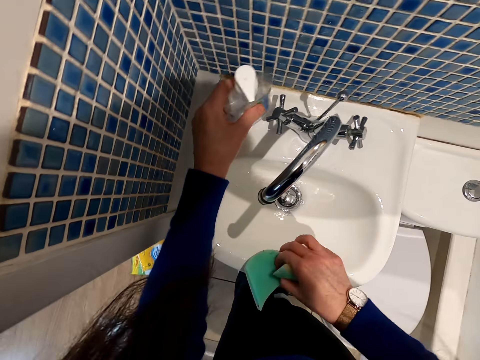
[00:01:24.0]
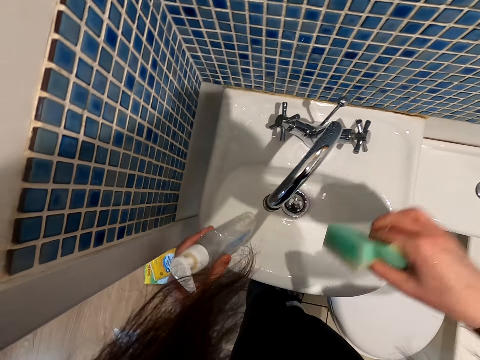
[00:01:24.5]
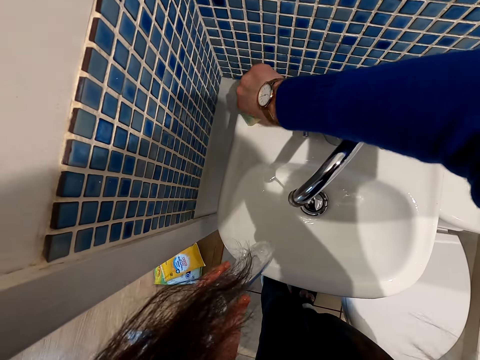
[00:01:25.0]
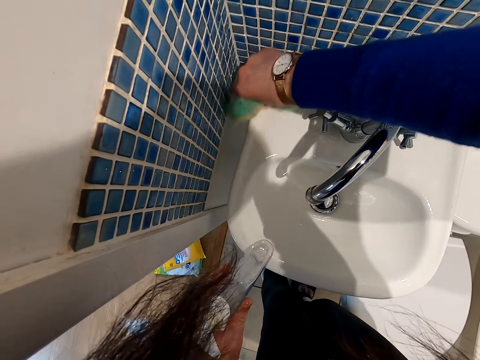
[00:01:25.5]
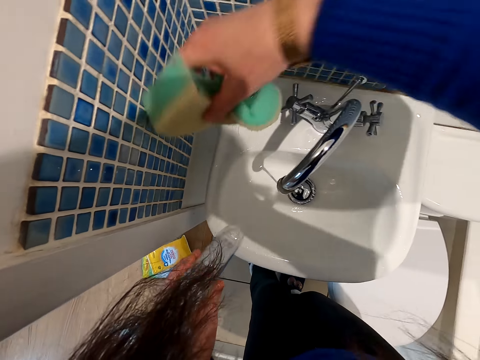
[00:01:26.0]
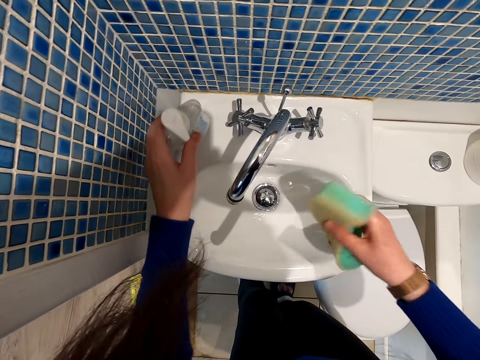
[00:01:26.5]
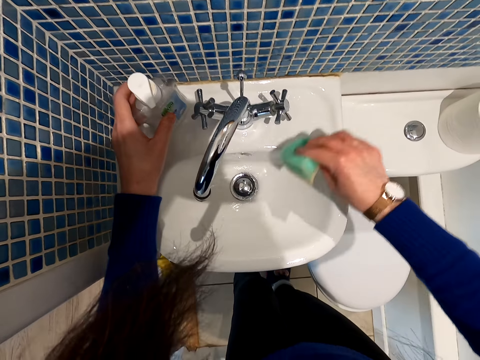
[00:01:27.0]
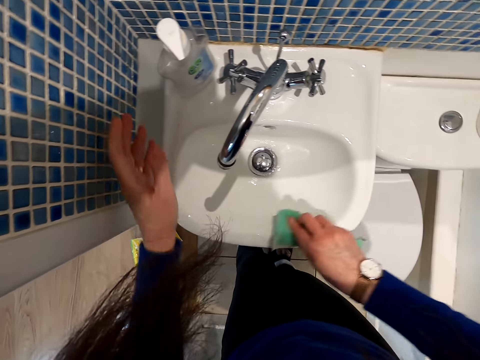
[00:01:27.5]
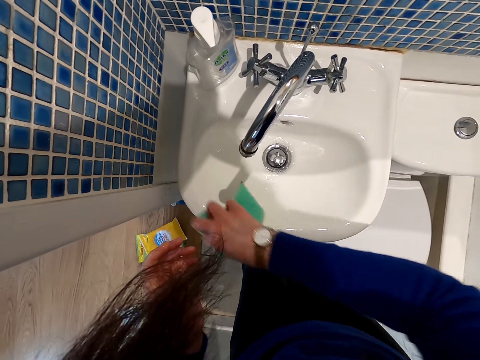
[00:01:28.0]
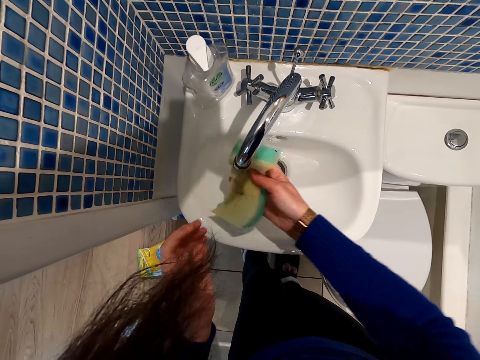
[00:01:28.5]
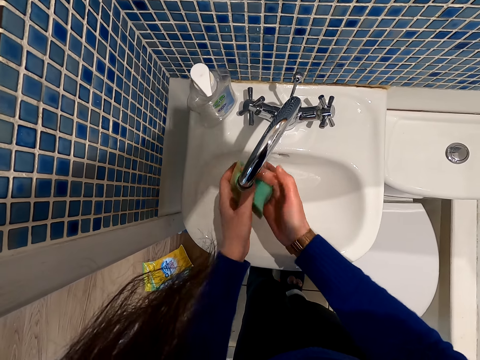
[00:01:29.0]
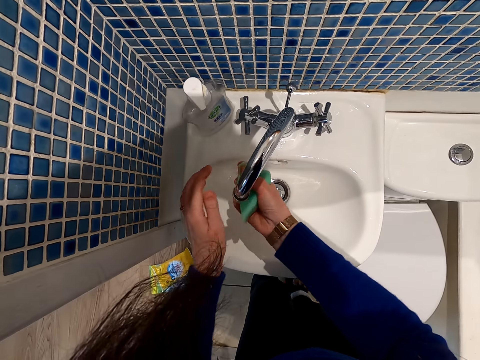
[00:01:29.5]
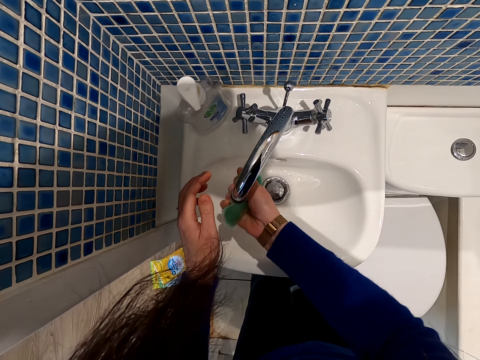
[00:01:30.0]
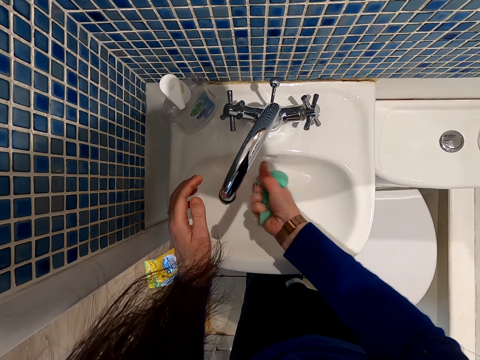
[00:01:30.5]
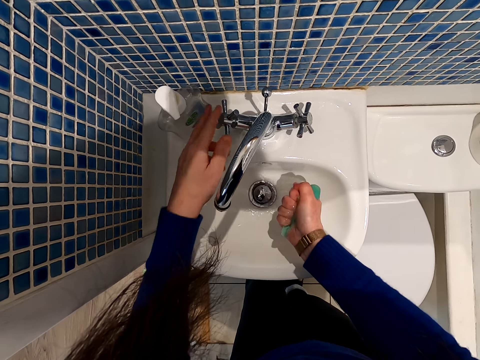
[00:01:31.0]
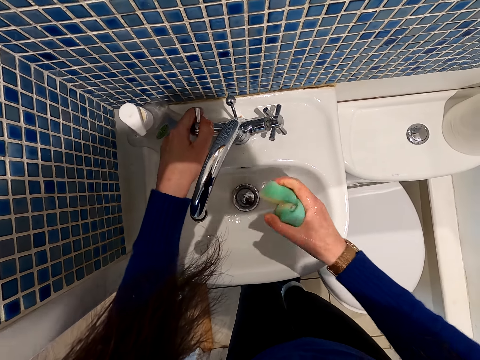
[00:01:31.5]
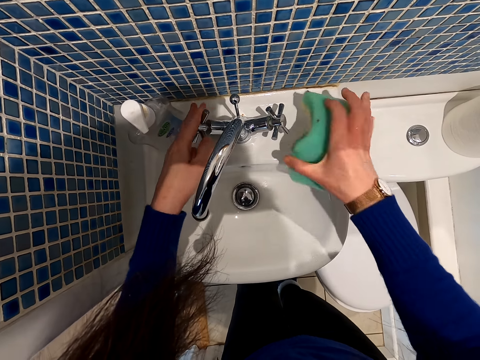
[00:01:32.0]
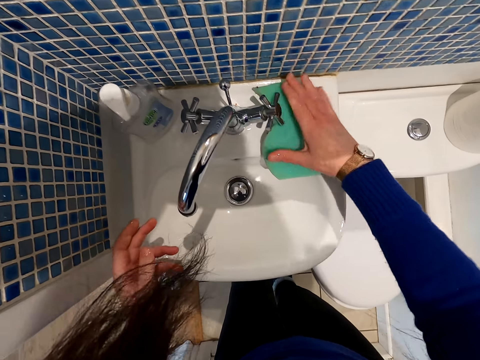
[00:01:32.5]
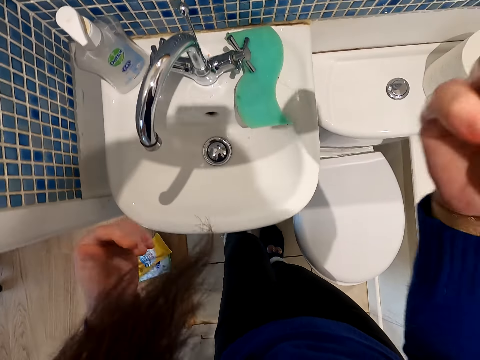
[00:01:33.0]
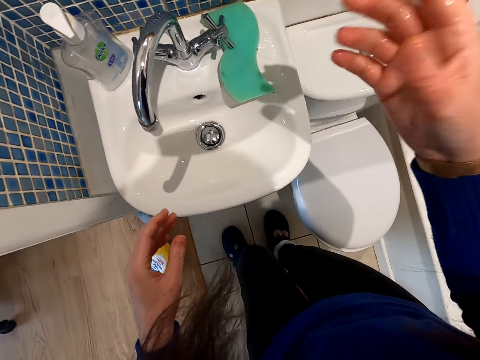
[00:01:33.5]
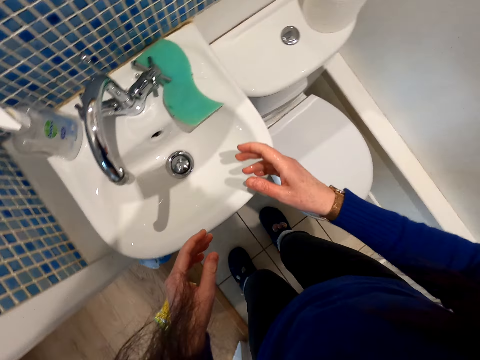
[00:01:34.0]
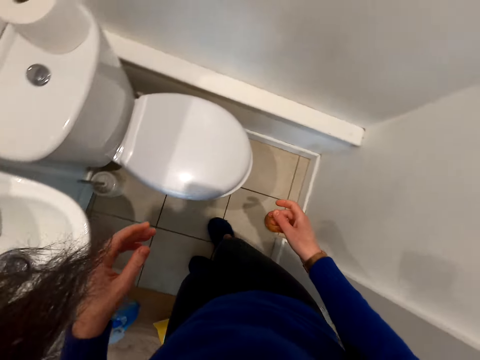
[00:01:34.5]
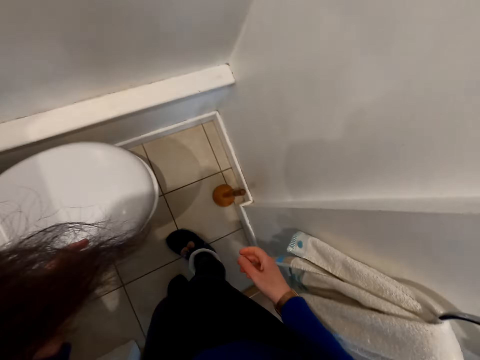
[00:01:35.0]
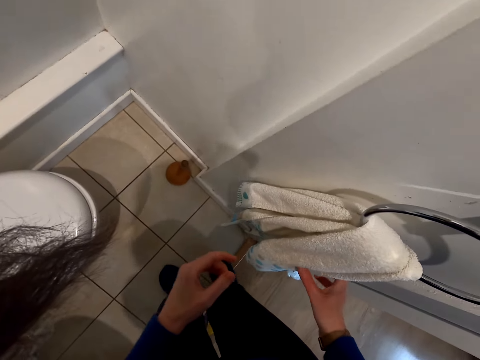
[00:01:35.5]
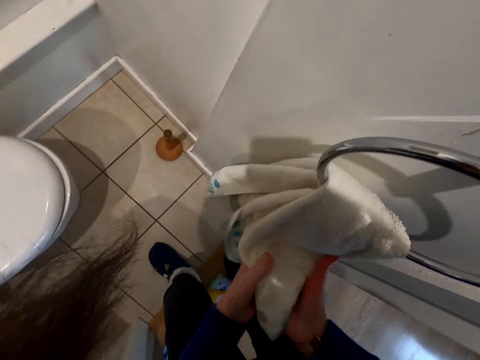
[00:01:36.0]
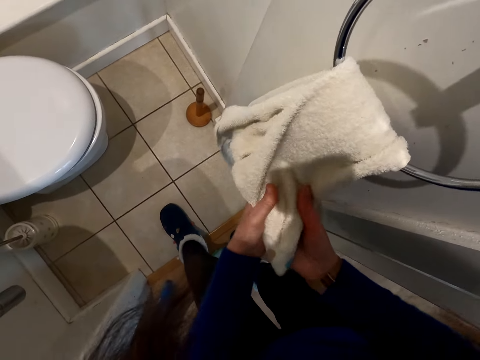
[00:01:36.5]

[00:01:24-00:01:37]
The camera wearer picks up the bottle from the sink. They clean the sink. They put the bottle on the sink. They clean the sink. They fold the sponge. They rinse the sponge in the sink. They squeeze the sponge. They turn off the tap. They put the sponge on the sink. They shake hands, turn around, and wipe hands on the towel.

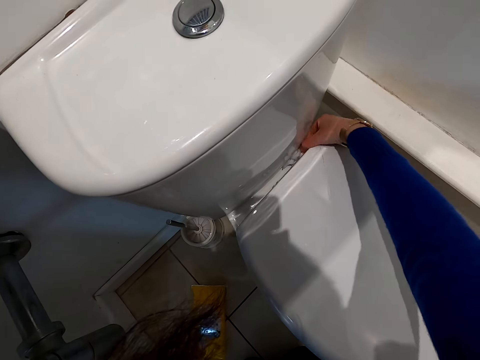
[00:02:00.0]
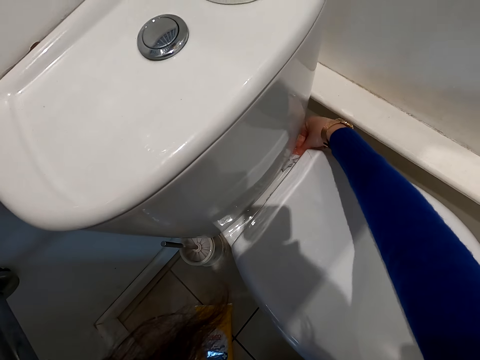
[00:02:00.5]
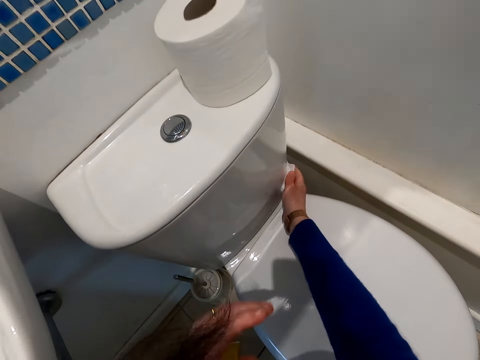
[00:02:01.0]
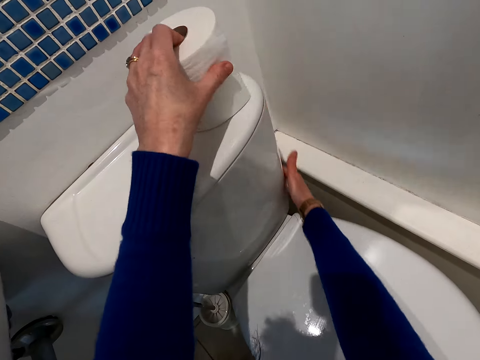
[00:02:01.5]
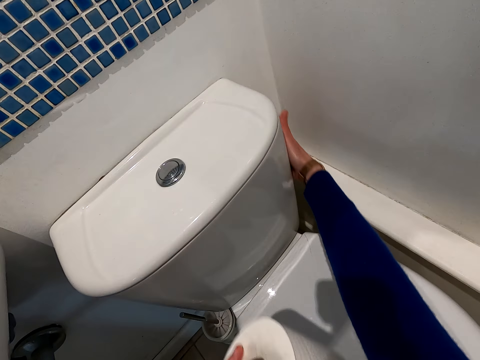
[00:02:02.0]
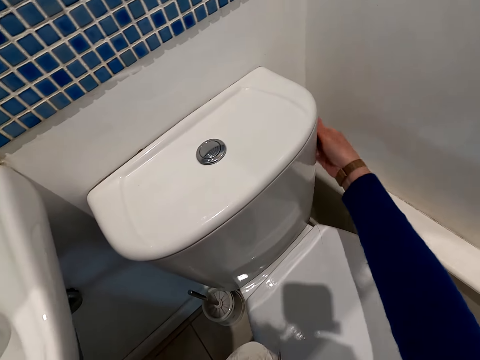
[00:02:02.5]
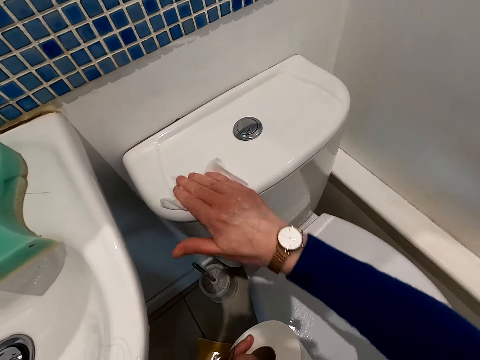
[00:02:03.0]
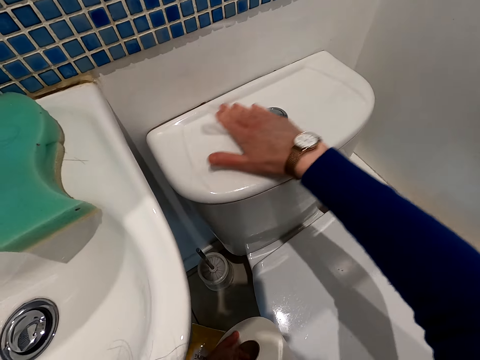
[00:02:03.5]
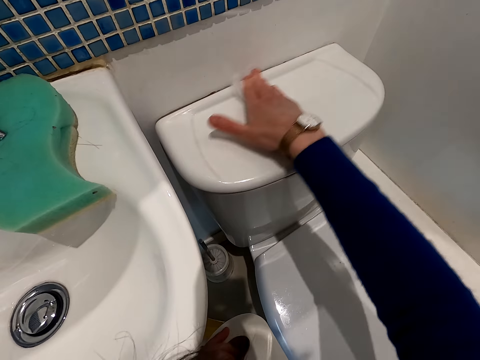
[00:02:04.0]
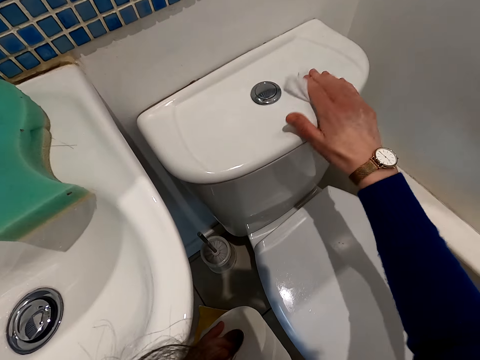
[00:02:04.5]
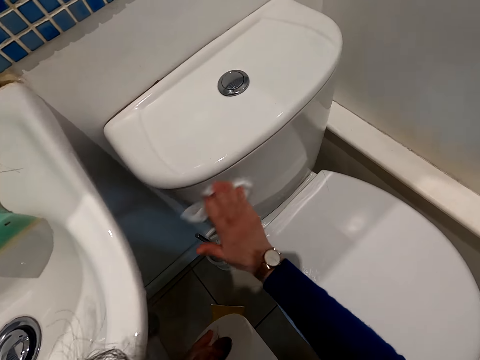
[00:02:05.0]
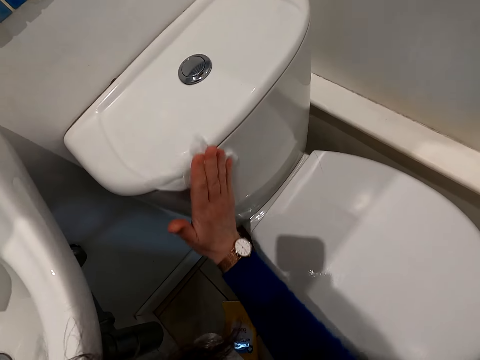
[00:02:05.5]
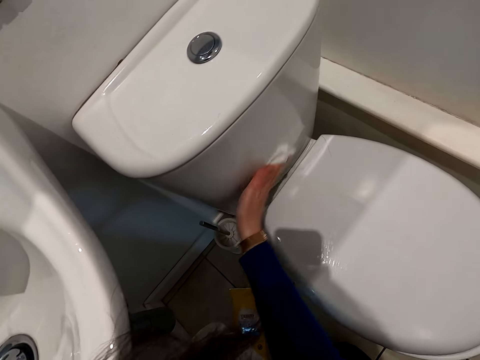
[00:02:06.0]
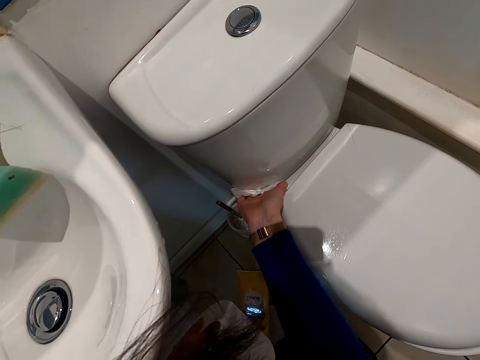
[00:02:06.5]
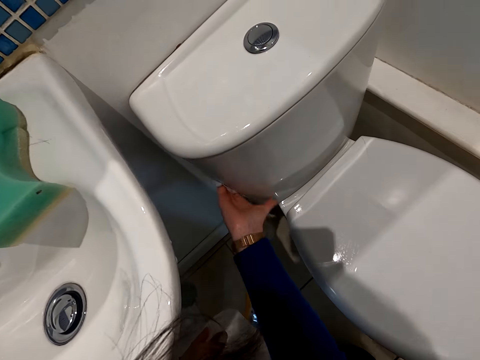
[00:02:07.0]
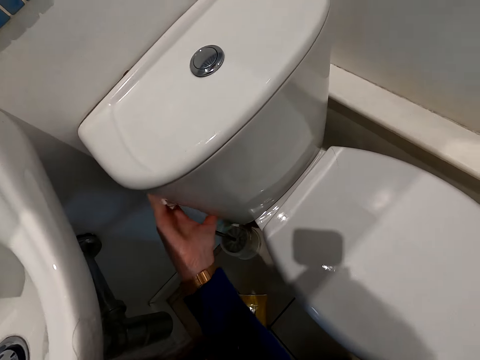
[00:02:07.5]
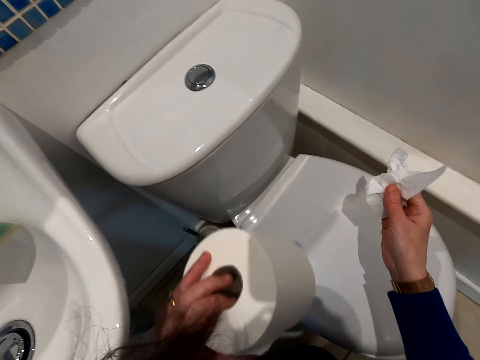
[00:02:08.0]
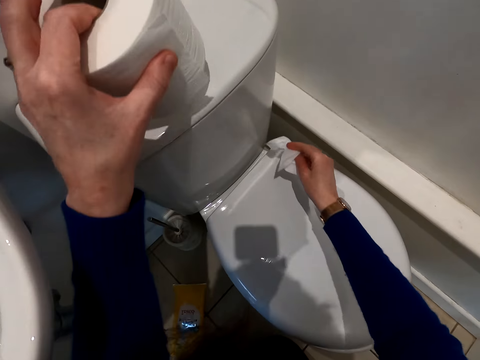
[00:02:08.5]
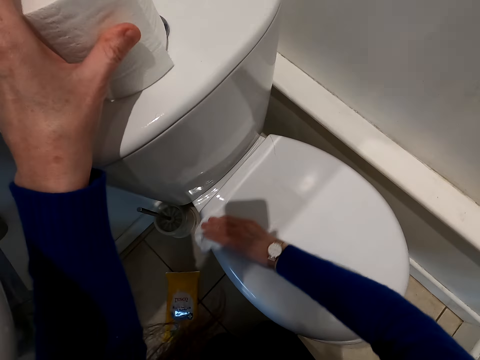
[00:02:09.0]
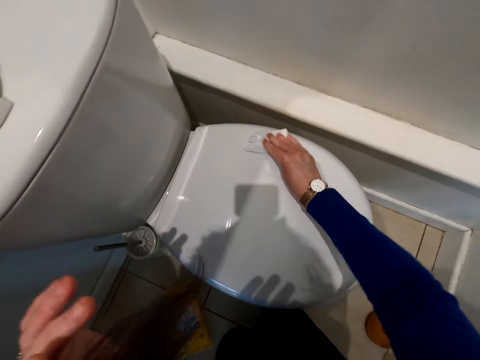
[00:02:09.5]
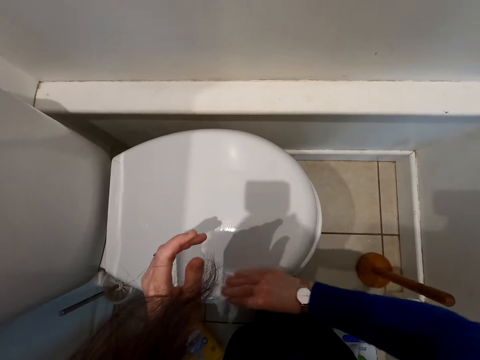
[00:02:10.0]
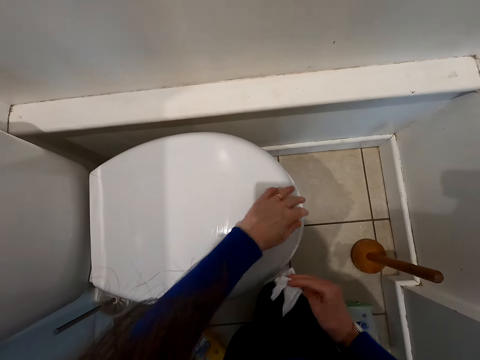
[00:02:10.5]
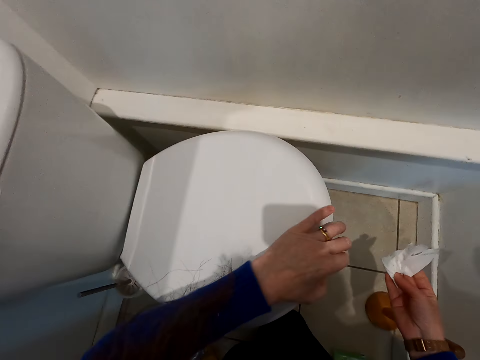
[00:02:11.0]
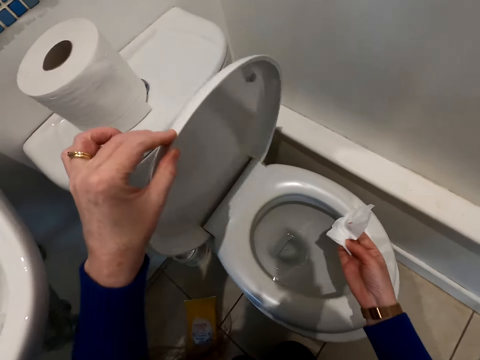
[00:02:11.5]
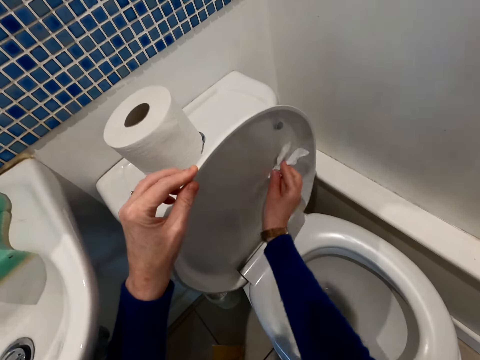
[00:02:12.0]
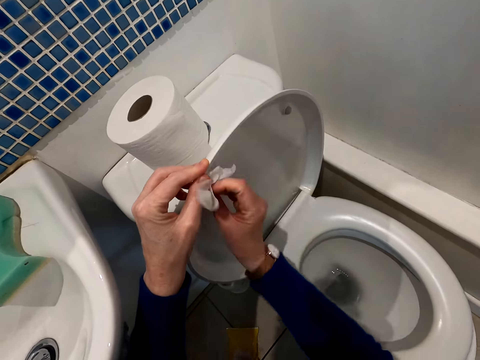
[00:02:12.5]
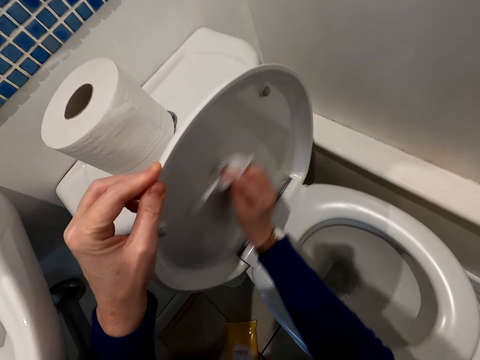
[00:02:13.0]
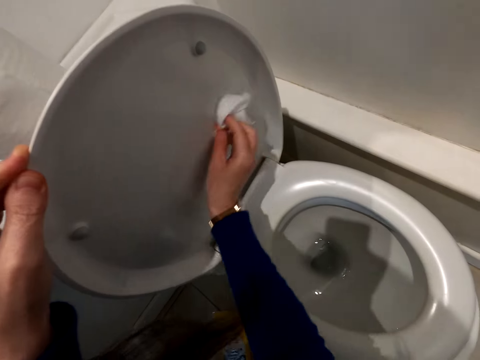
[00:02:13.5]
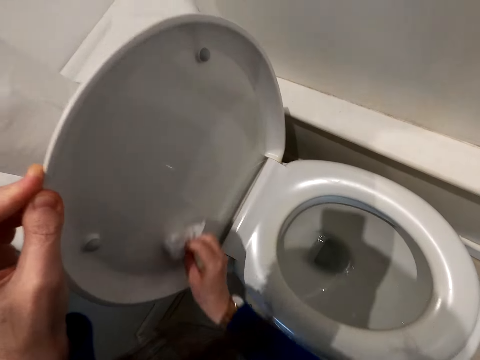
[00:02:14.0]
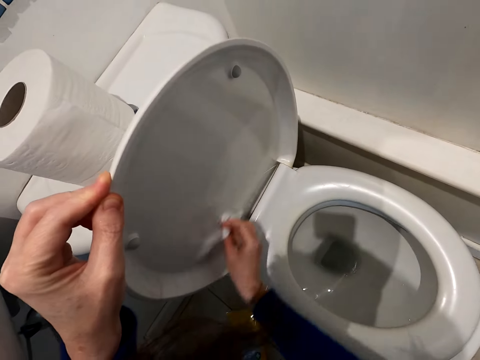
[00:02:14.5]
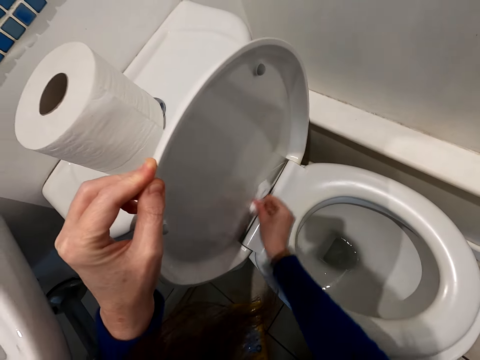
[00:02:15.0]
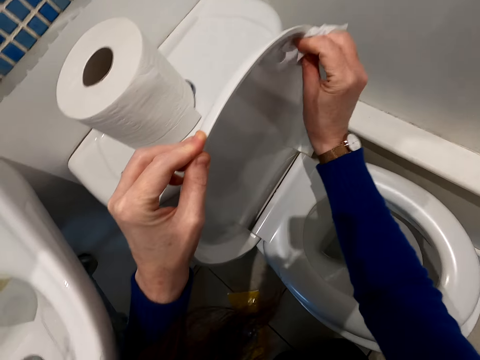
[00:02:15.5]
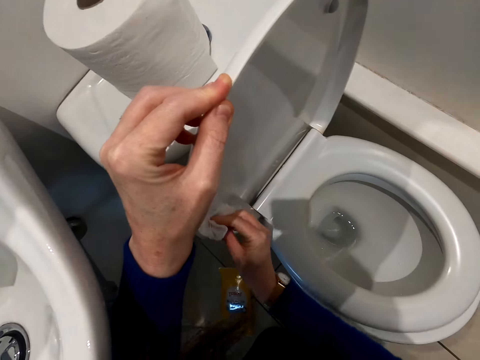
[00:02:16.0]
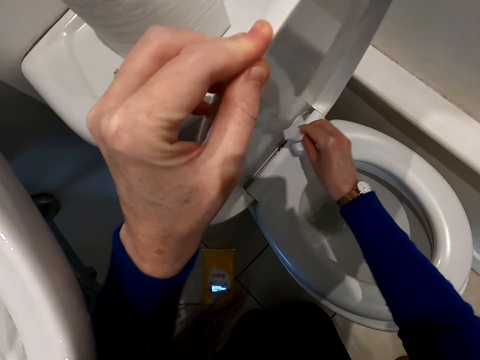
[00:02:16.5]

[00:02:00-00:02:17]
The camera wearer holds the tissue paper. They wipe the cistern. They put the tissue down. They wipe the toilet. They open the toilet seat cover. They wipe the toilet.
